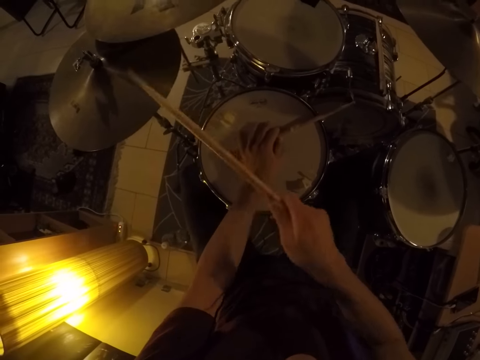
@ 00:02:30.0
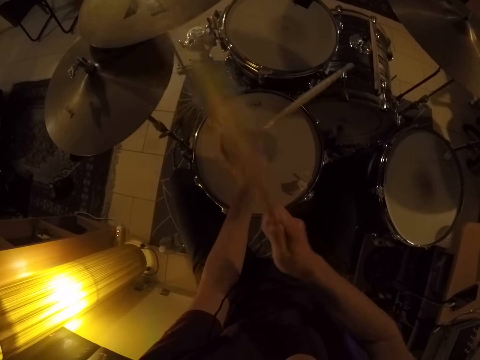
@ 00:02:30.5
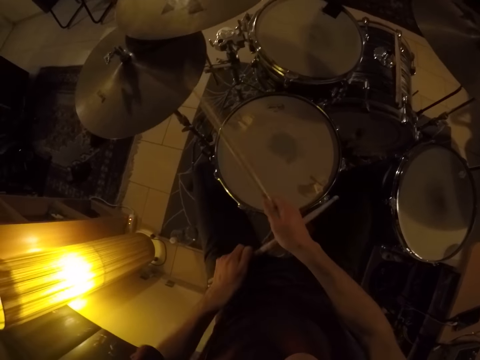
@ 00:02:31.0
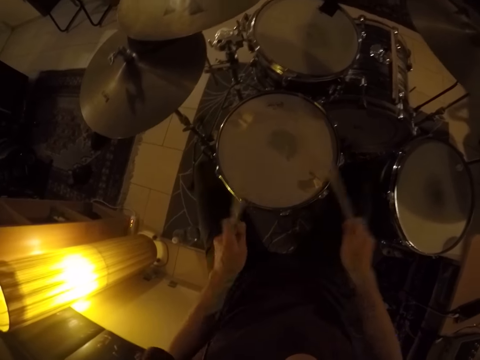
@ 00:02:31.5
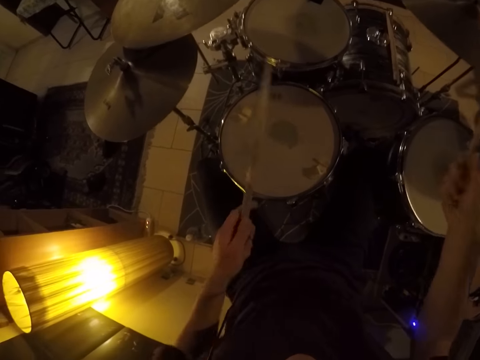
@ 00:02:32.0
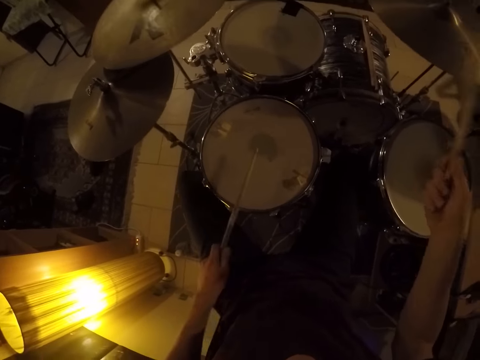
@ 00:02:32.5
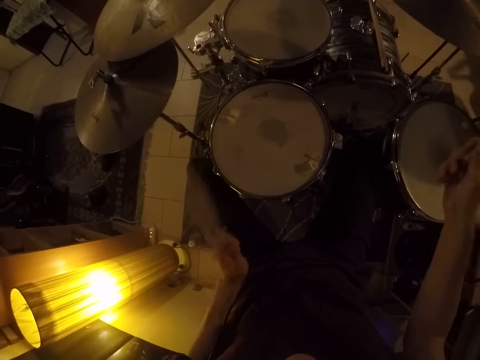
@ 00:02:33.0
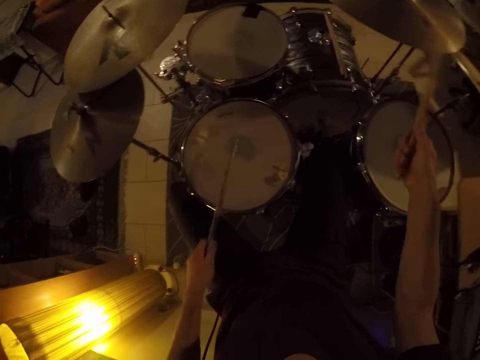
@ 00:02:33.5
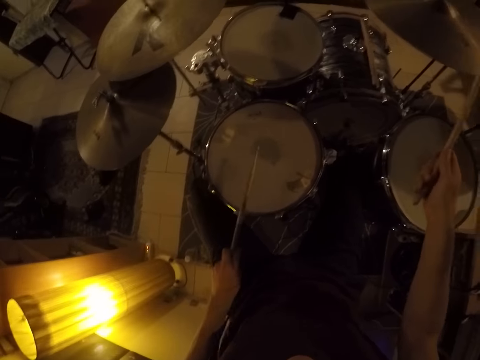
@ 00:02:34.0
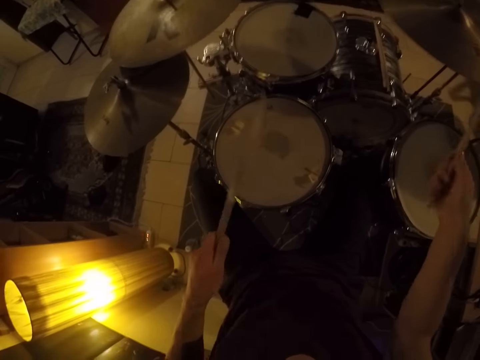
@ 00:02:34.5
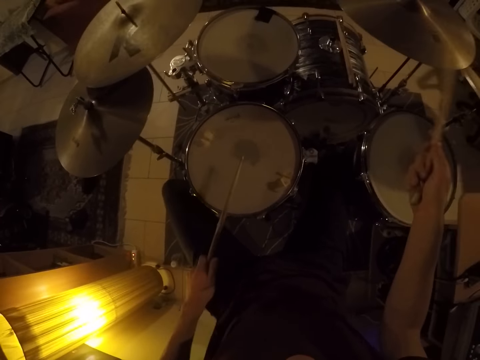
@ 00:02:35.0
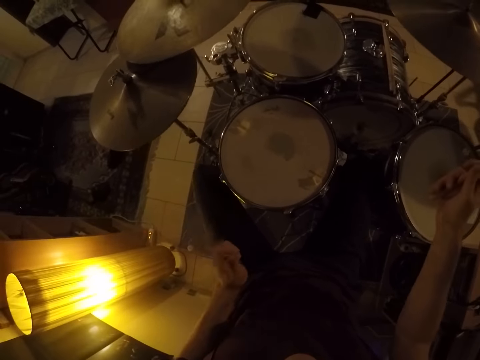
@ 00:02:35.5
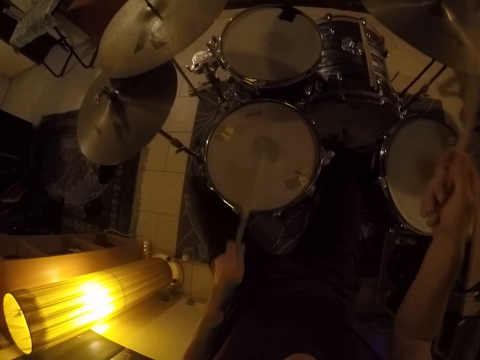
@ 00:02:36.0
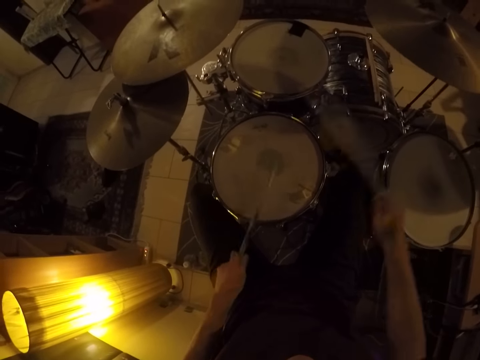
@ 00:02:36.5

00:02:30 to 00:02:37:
The camera wearer removes his left hand on the drum.
